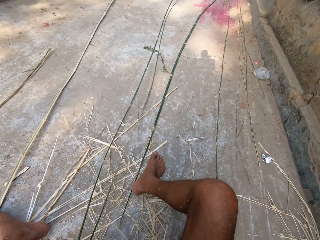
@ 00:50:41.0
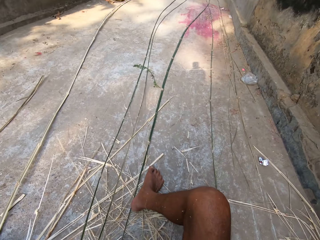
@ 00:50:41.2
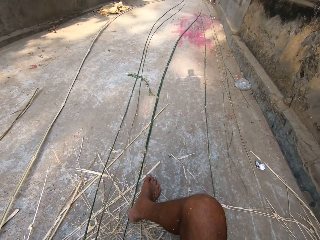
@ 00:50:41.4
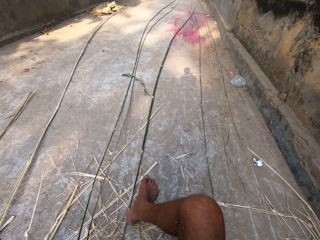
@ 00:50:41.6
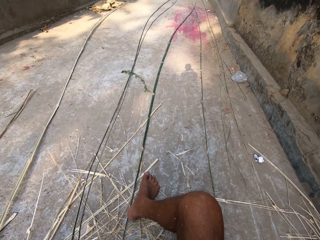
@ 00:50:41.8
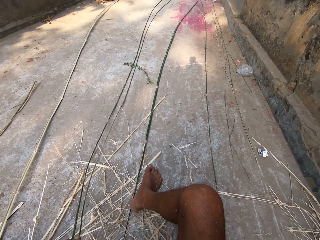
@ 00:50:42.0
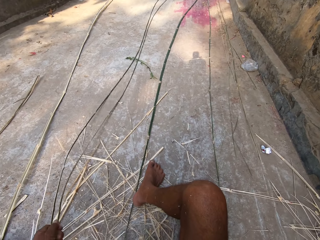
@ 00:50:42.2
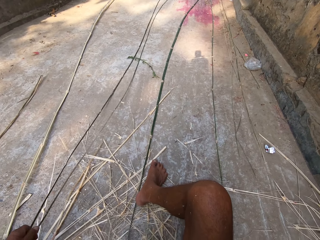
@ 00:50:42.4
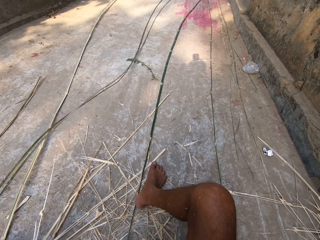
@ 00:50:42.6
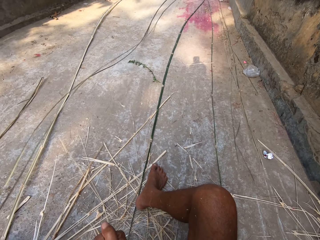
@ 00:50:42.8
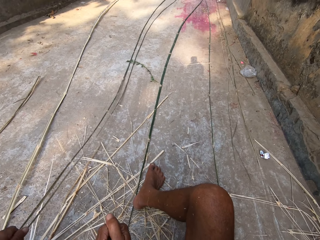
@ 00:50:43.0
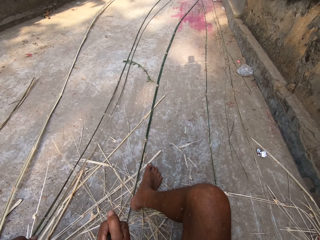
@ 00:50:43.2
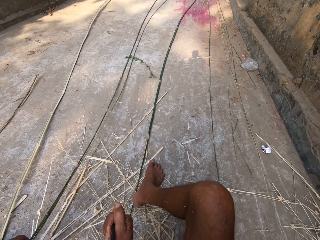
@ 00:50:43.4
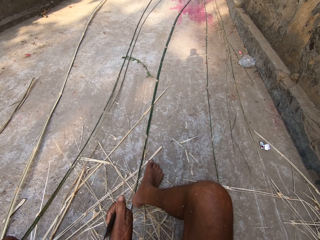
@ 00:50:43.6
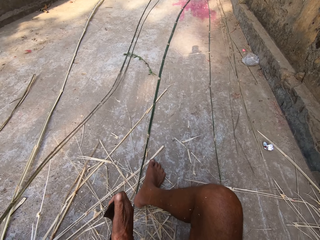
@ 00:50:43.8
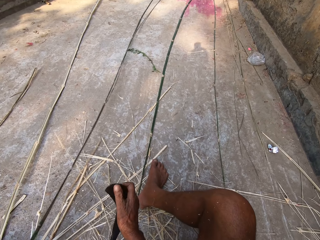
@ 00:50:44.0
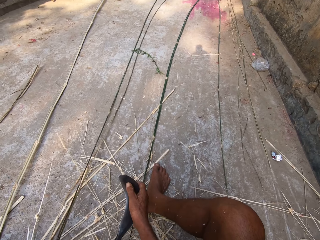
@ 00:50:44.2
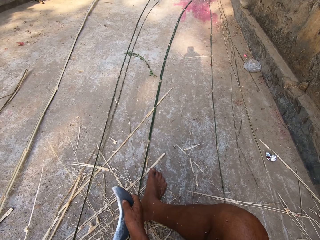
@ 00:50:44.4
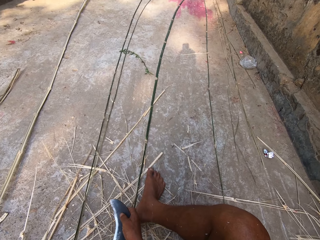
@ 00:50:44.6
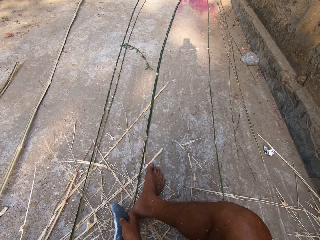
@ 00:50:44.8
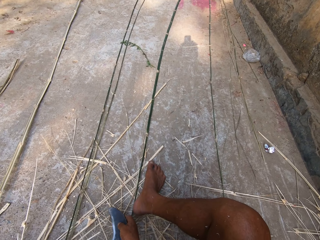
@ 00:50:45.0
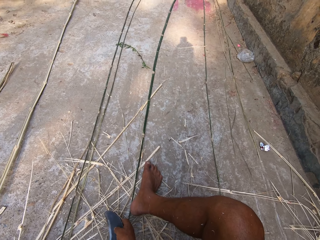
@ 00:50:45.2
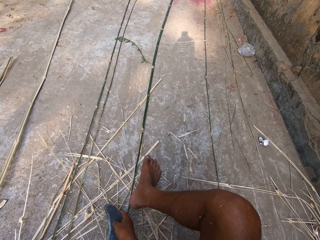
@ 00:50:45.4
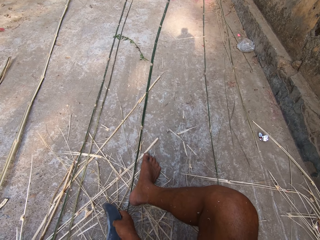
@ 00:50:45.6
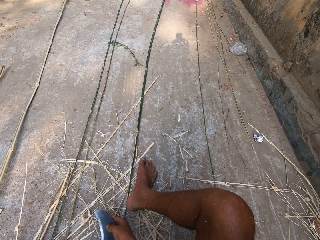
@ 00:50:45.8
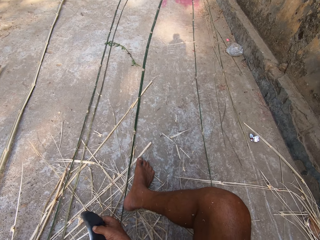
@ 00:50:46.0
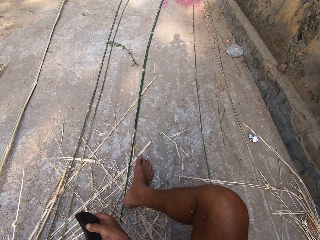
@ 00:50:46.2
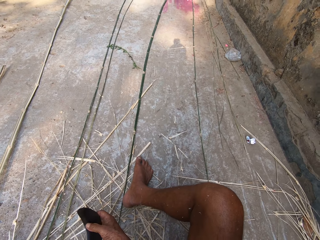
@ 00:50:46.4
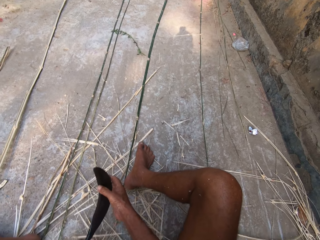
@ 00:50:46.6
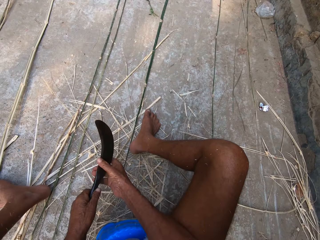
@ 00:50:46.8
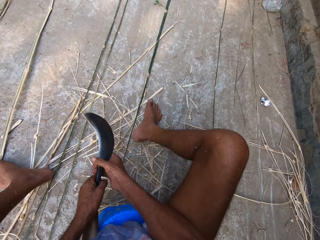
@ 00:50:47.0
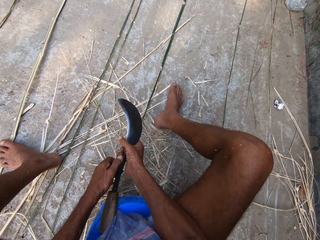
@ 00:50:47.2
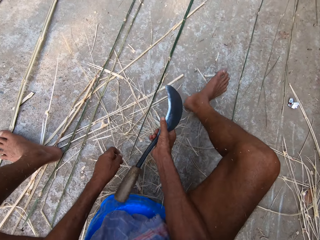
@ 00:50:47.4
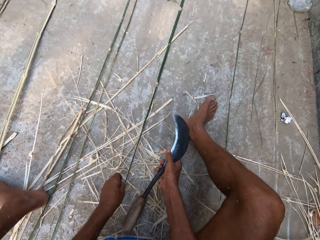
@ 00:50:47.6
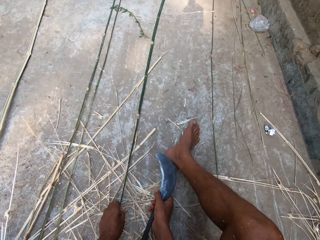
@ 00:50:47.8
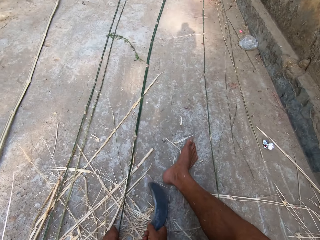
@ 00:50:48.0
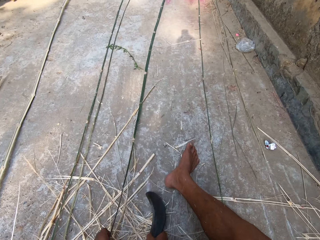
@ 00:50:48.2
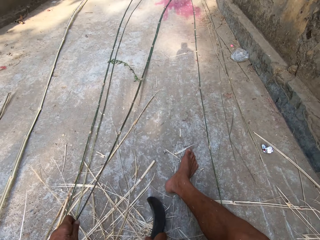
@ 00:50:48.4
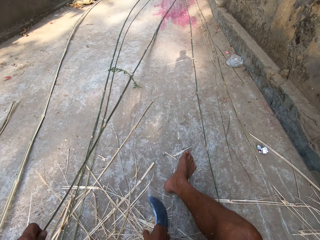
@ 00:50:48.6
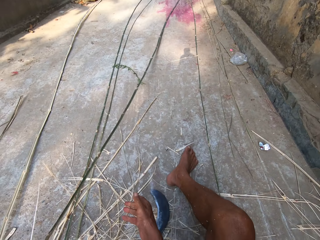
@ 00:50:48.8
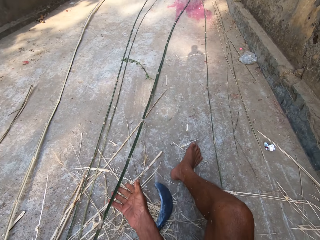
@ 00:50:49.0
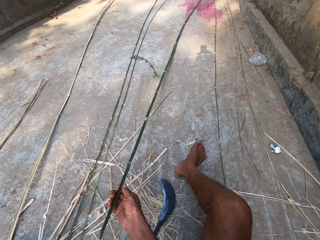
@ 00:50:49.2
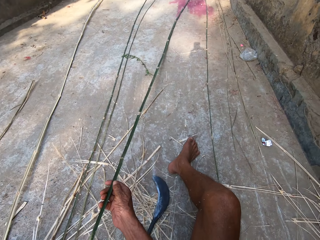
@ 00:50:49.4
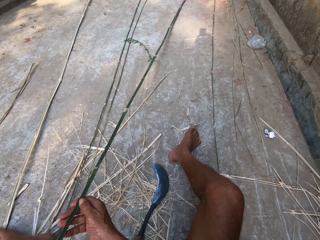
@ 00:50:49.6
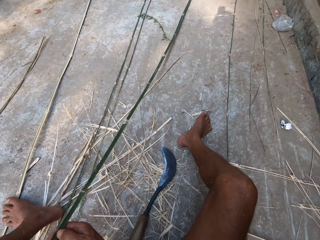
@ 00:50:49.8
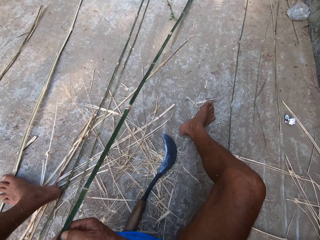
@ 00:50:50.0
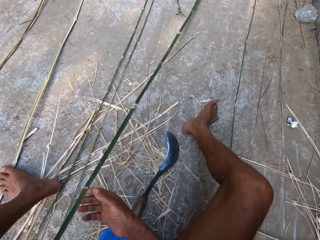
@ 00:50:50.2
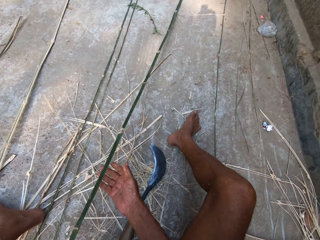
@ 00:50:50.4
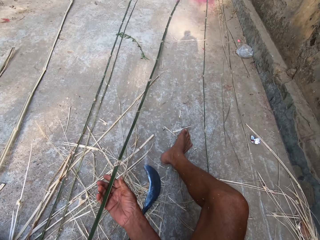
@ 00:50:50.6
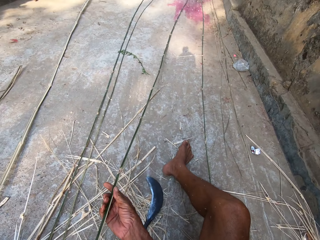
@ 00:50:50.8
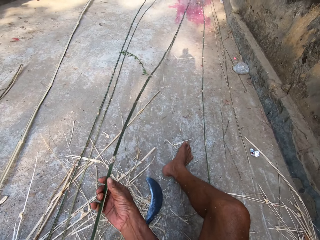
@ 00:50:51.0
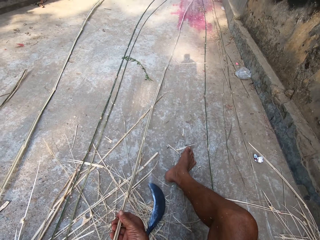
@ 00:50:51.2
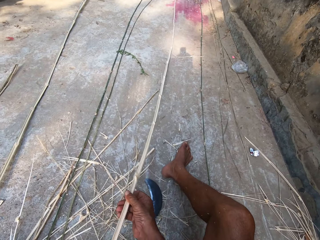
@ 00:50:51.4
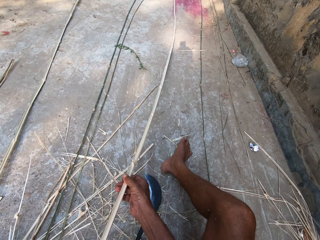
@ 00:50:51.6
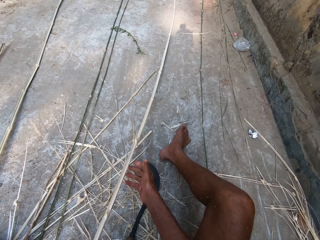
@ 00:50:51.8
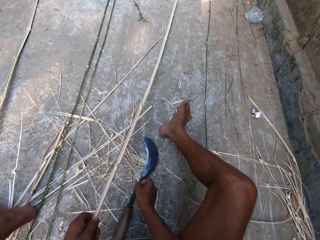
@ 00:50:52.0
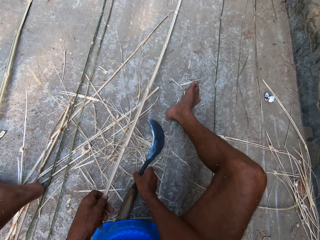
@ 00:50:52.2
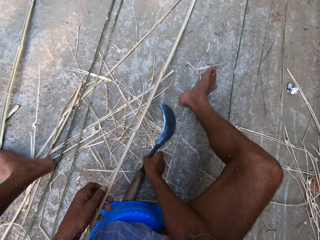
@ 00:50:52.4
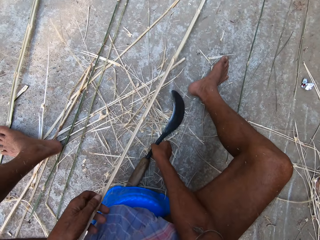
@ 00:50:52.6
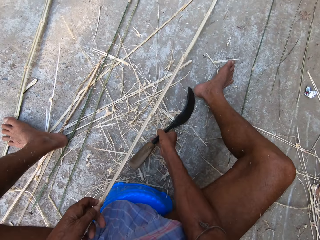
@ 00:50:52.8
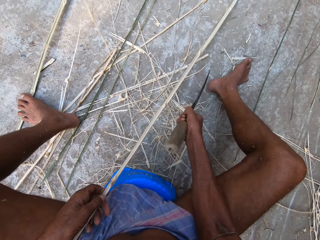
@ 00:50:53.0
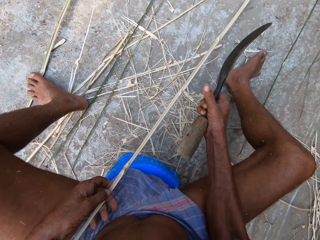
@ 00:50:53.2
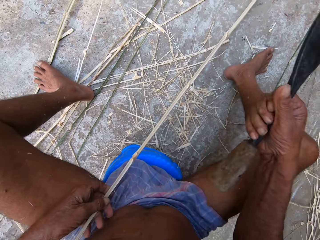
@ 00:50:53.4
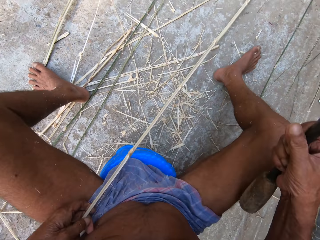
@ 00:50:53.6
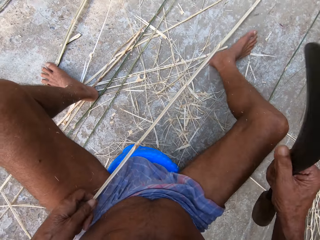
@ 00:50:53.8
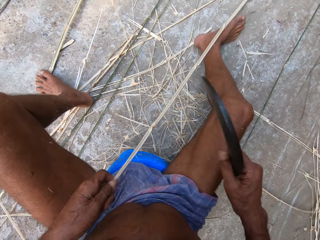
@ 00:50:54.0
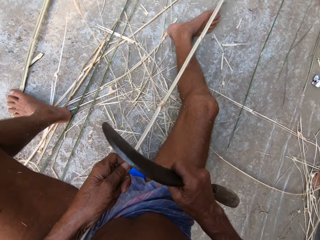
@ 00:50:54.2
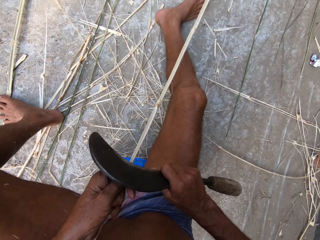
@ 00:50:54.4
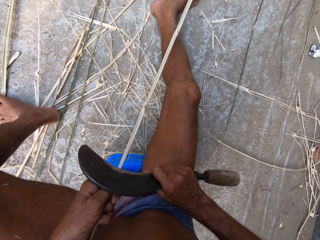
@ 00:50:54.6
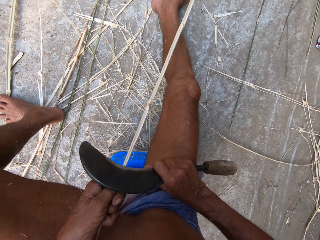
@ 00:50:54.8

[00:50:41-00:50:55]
The camera wearer peels the bamboo stick. He holds the blade with both hands. He holds the kukri with his hands. He holds the kukri with his right hand. He picks up a bamboo from the floor with his left hand. He places the kukri on the floor with his right hand. He holds the bamboo with his hands. He turns the bamboo with his hands. He picks up a bamboo stick. He picks up the kukri from the ground with his right hand.

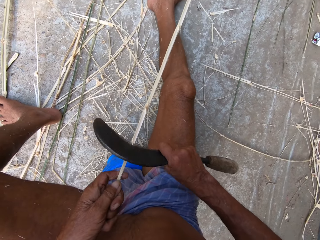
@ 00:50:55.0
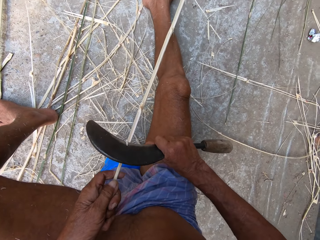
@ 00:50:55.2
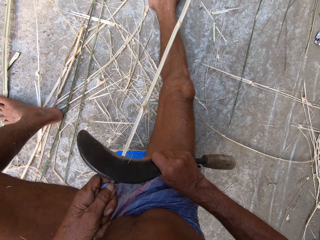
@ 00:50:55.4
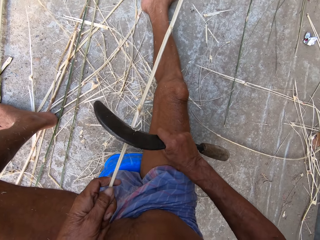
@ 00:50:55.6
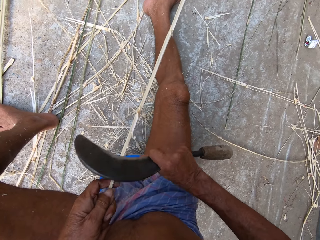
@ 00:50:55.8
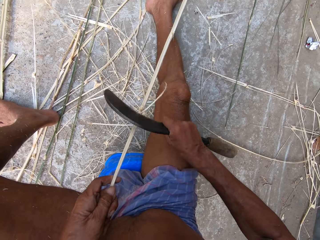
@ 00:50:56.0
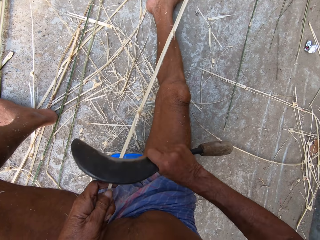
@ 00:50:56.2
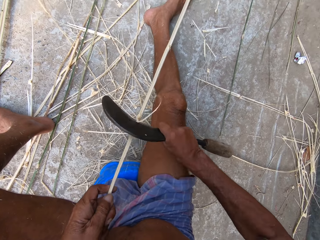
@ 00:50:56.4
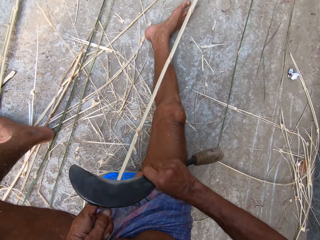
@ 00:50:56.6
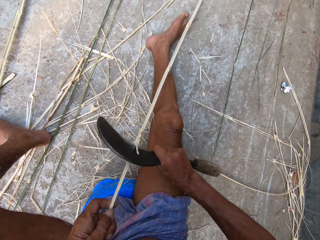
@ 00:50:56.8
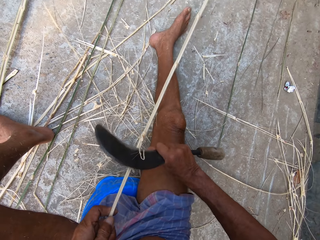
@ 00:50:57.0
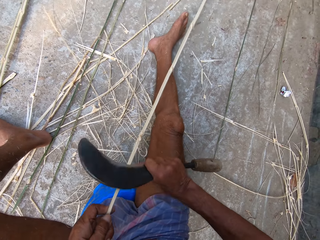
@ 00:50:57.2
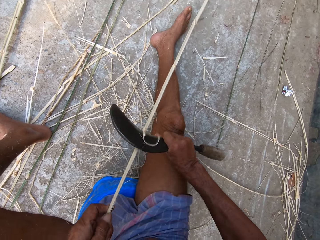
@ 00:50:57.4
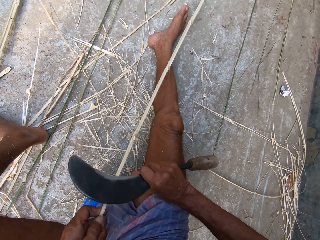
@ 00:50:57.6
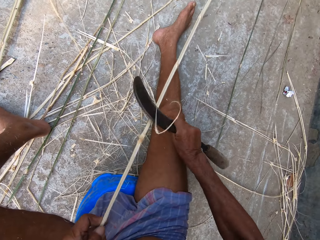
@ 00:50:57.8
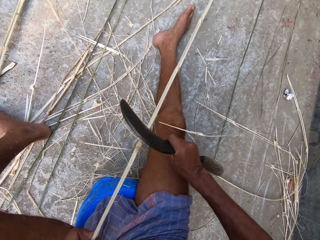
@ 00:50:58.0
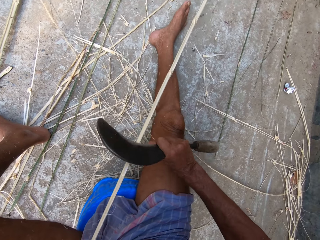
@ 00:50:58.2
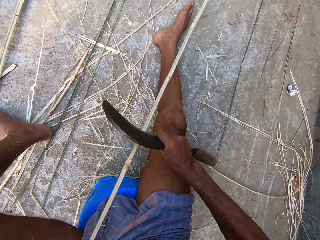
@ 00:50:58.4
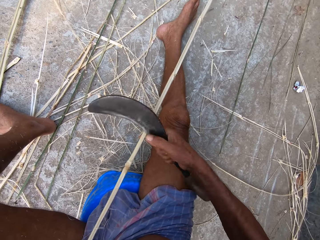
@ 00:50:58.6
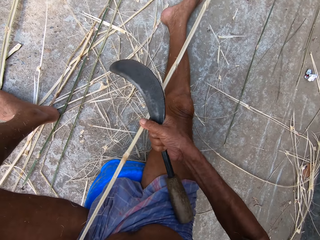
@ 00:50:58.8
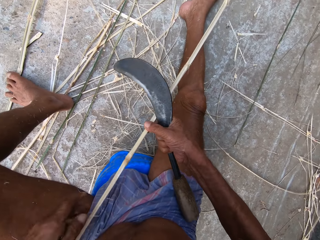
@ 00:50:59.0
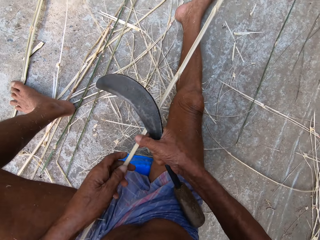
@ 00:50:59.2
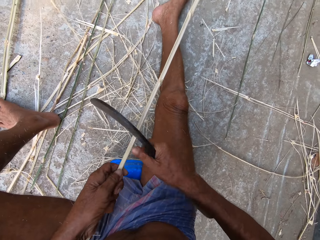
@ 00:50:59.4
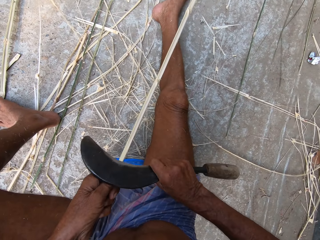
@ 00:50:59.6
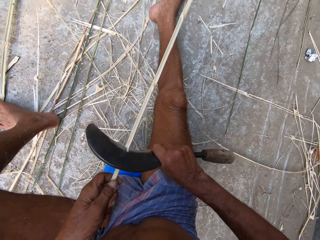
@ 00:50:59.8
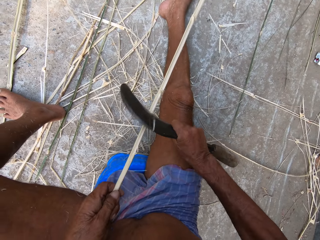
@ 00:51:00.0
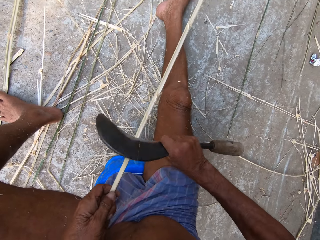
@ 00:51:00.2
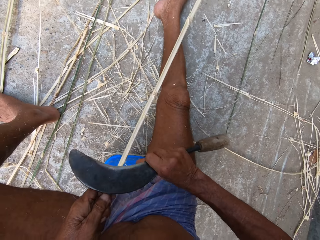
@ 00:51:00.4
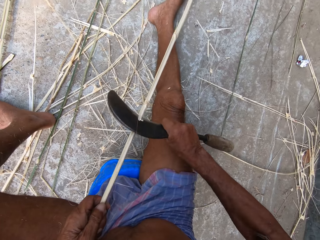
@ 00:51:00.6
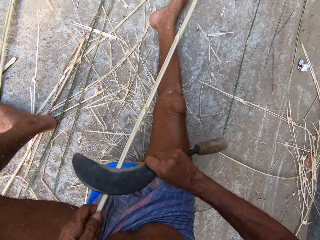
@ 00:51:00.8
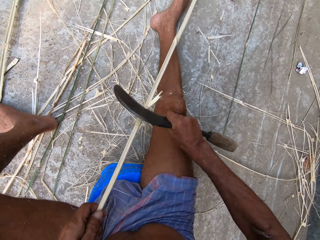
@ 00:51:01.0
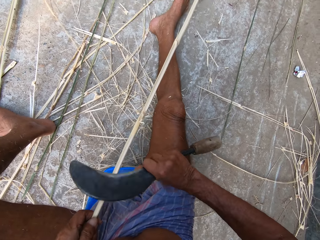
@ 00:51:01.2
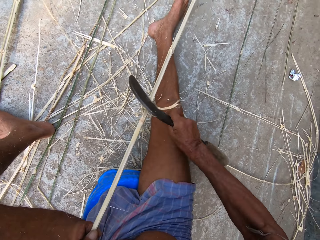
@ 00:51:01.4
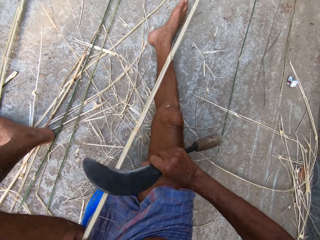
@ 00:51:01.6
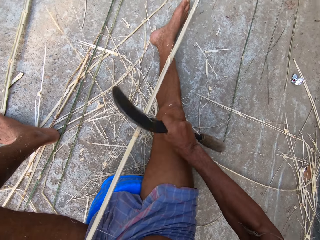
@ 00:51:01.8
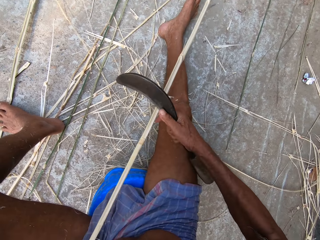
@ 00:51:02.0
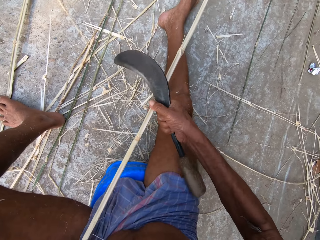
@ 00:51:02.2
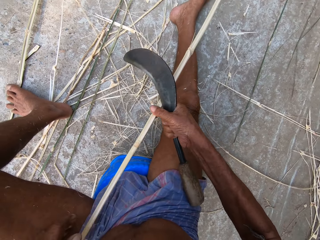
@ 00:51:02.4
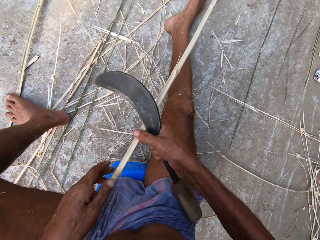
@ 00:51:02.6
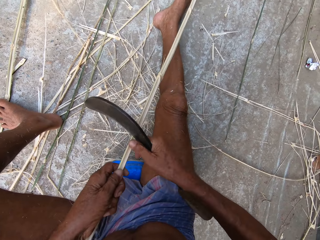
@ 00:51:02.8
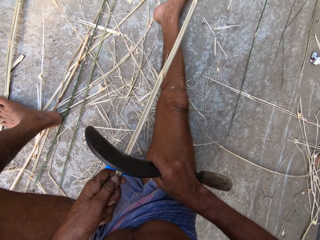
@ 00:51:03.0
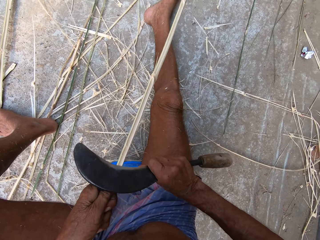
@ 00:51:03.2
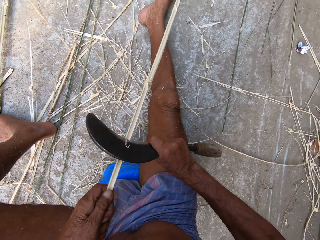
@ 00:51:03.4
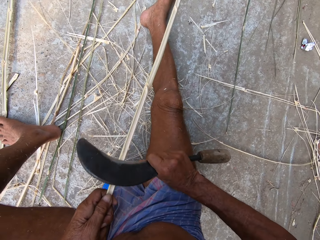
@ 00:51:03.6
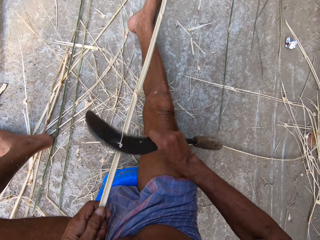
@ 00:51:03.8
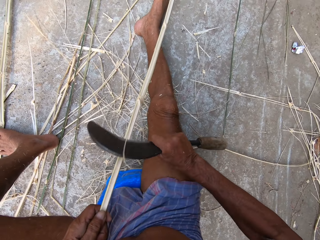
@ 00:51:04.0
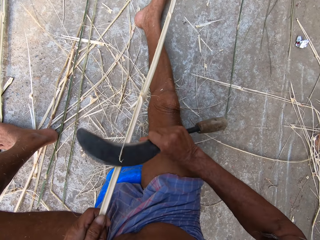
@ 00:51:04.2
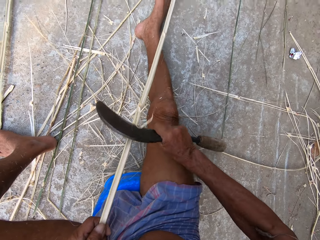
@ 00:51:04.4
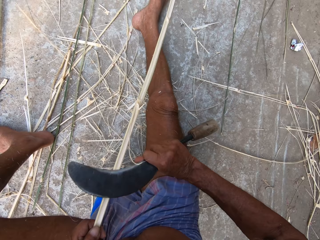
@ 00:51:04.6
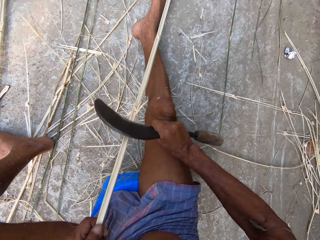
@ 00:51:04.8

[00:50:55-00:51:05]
The camera wearer trims the bamboo in his left hand with the kukri in his right hand. He peels the bamboo stick. He peels the bamboo stick repeatedly.
